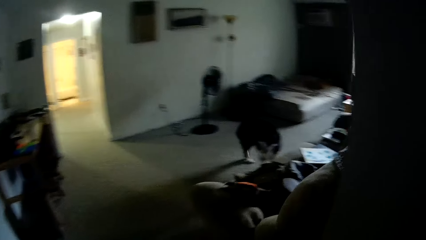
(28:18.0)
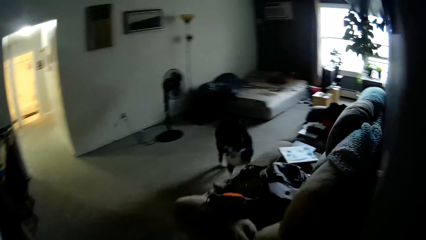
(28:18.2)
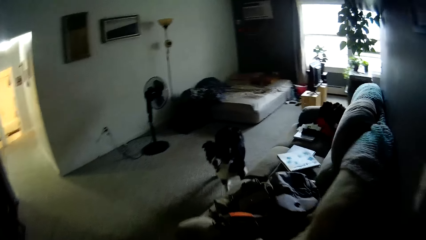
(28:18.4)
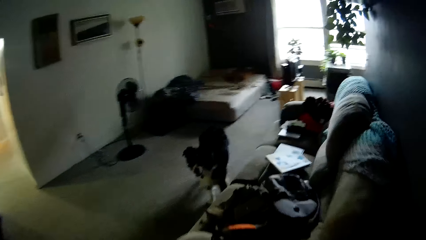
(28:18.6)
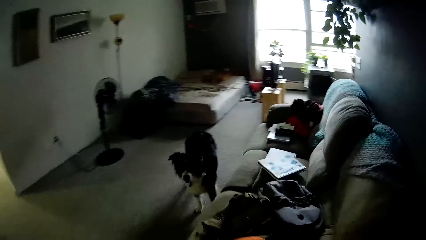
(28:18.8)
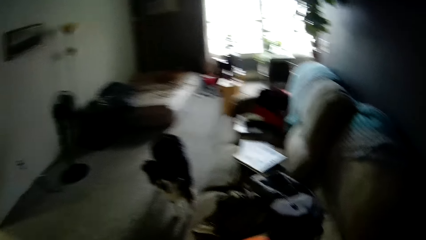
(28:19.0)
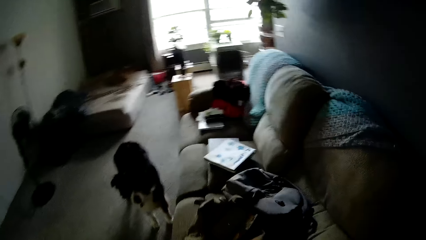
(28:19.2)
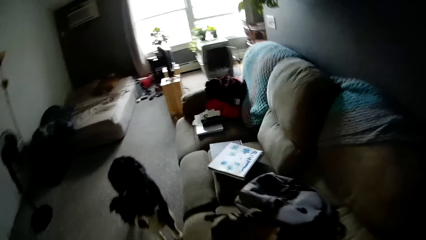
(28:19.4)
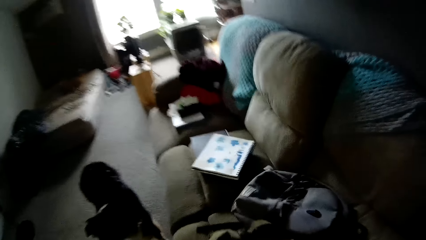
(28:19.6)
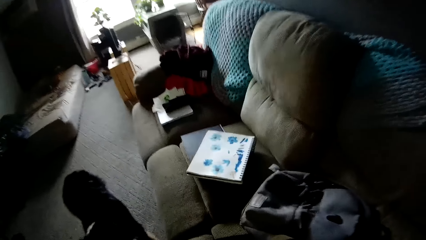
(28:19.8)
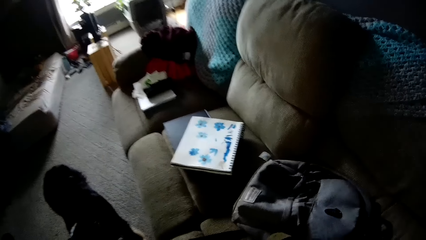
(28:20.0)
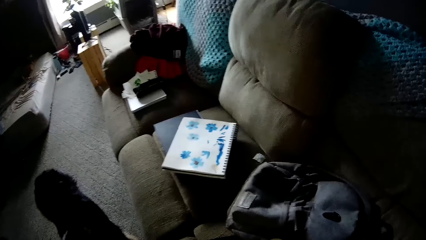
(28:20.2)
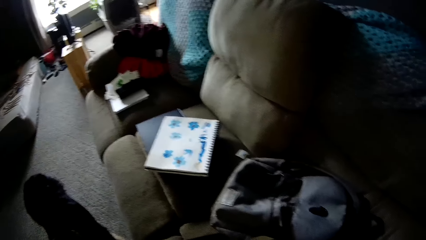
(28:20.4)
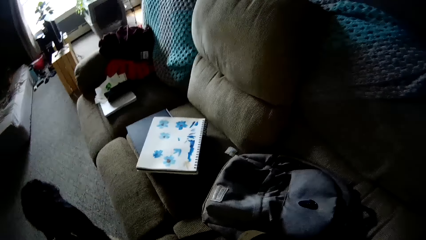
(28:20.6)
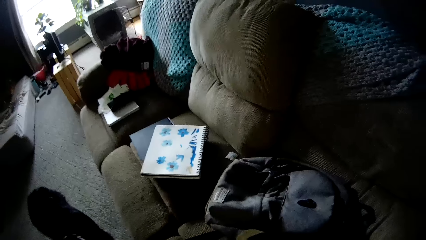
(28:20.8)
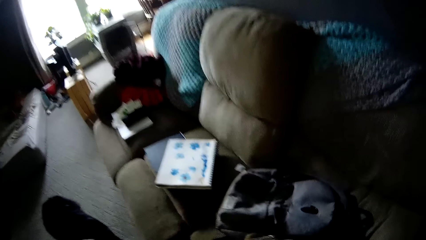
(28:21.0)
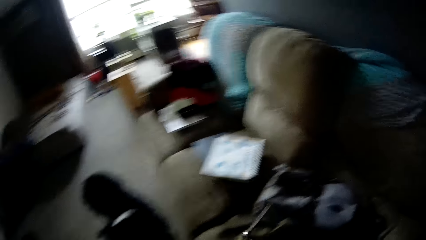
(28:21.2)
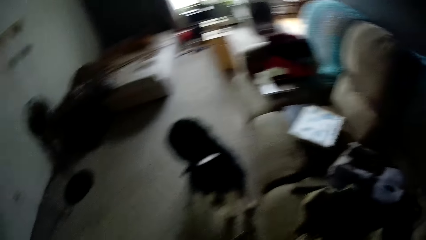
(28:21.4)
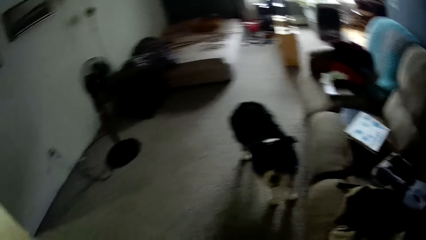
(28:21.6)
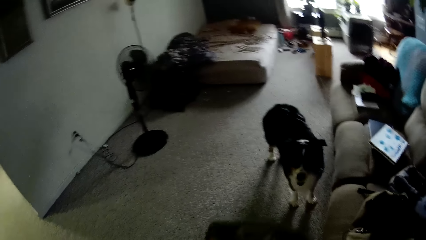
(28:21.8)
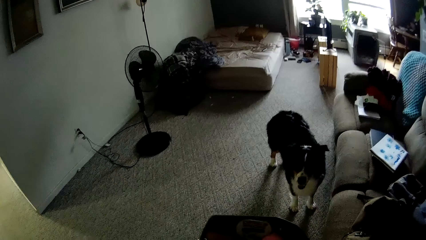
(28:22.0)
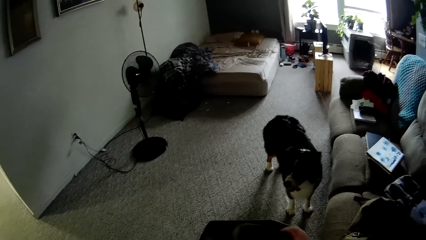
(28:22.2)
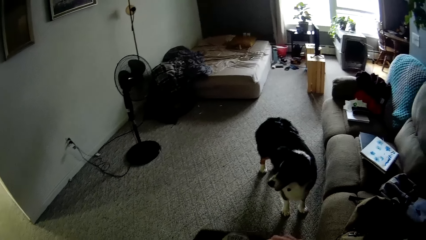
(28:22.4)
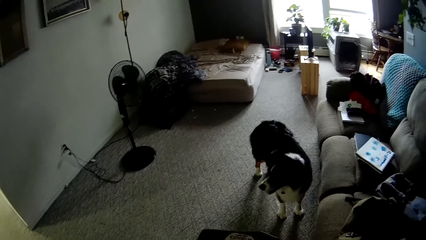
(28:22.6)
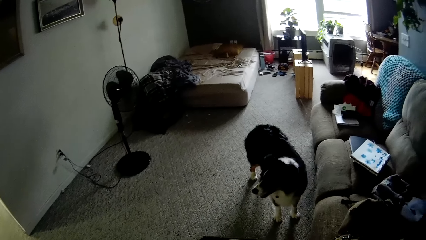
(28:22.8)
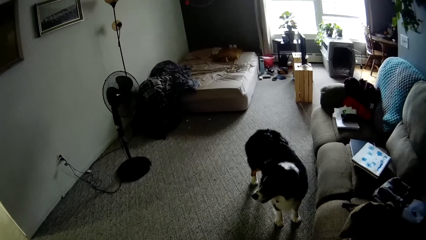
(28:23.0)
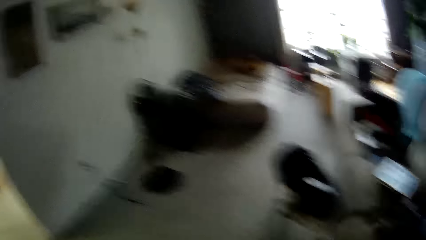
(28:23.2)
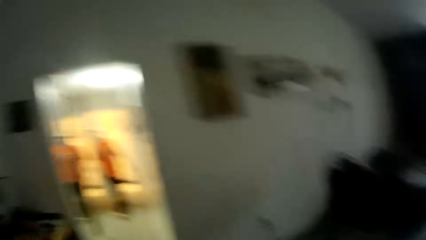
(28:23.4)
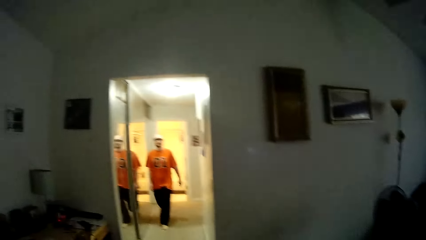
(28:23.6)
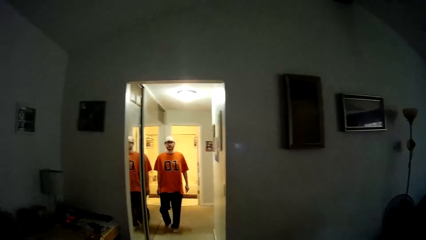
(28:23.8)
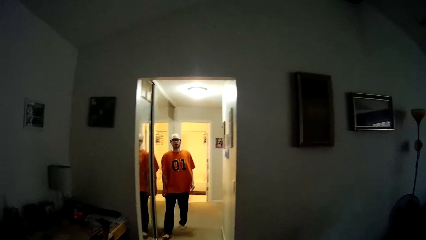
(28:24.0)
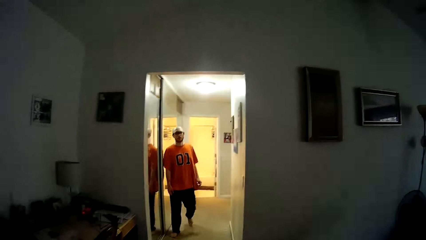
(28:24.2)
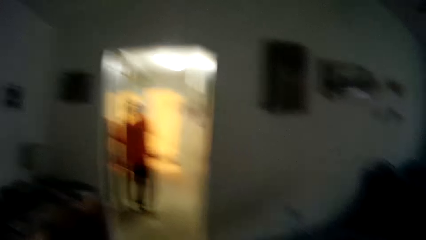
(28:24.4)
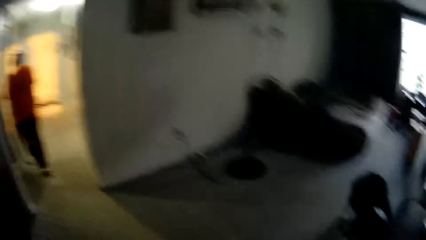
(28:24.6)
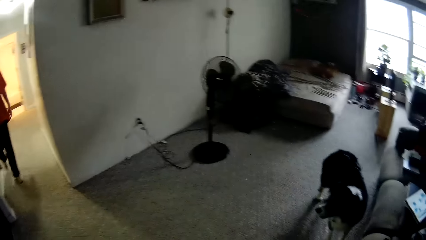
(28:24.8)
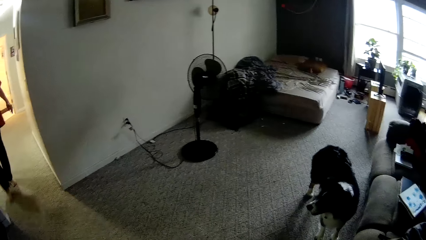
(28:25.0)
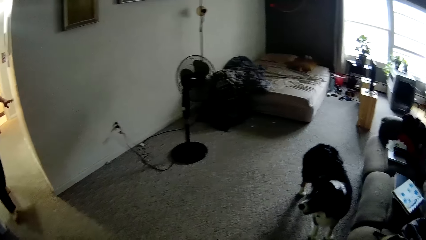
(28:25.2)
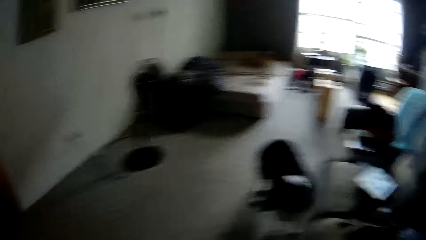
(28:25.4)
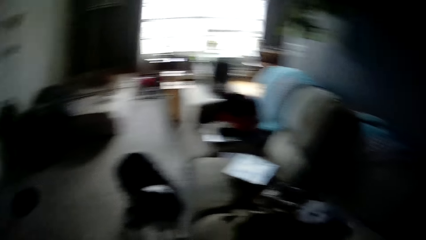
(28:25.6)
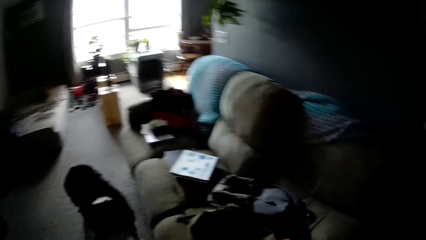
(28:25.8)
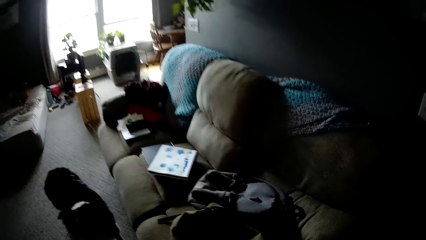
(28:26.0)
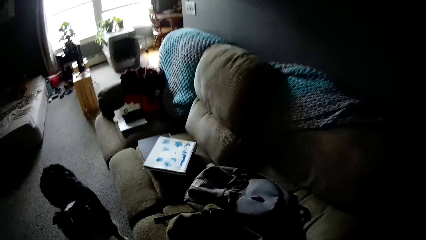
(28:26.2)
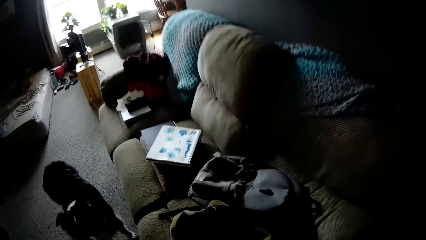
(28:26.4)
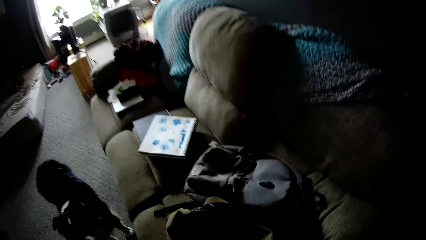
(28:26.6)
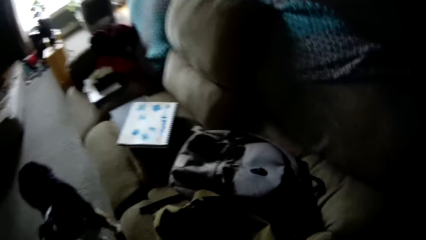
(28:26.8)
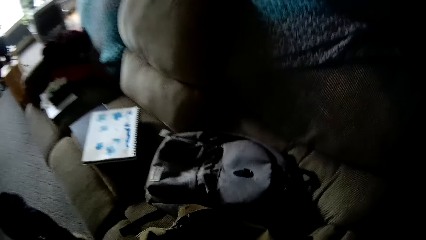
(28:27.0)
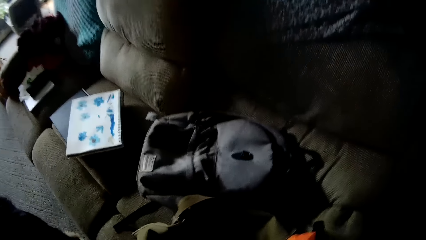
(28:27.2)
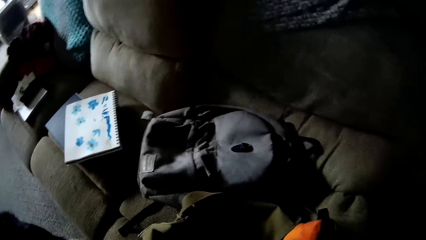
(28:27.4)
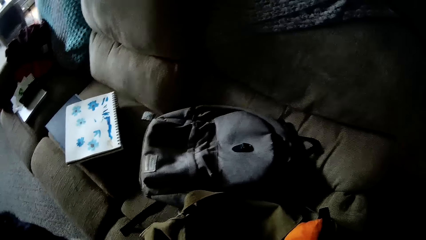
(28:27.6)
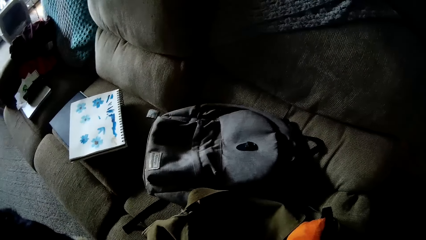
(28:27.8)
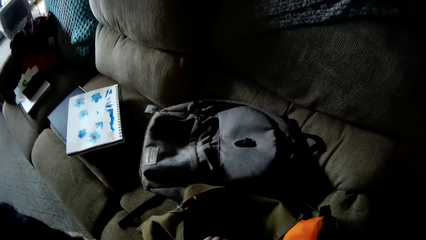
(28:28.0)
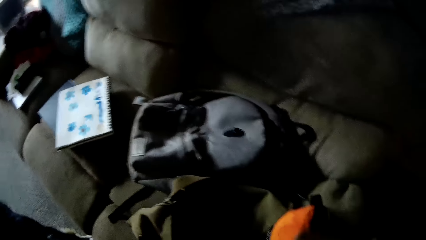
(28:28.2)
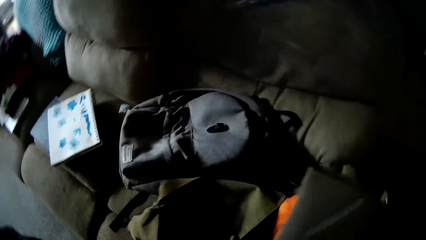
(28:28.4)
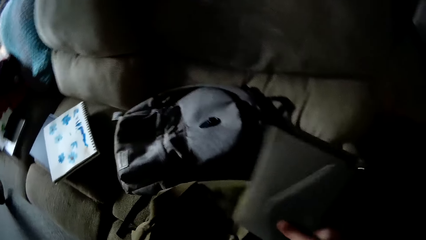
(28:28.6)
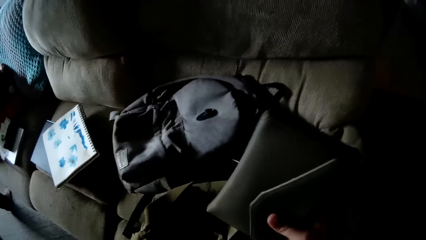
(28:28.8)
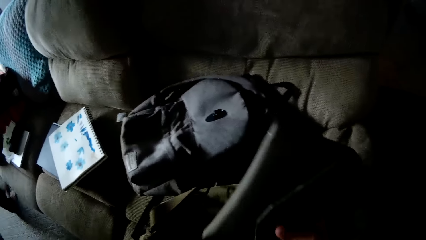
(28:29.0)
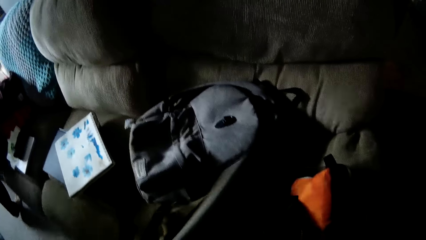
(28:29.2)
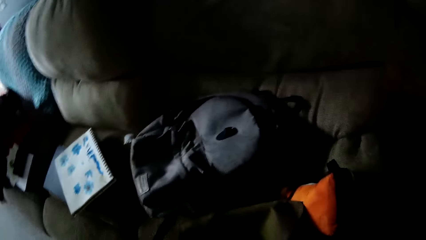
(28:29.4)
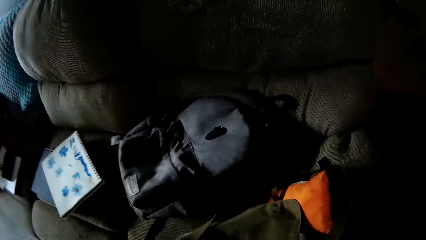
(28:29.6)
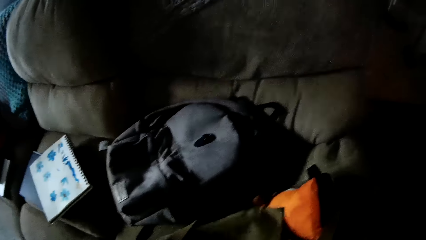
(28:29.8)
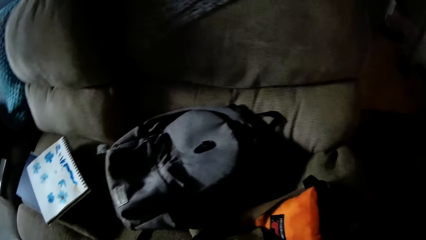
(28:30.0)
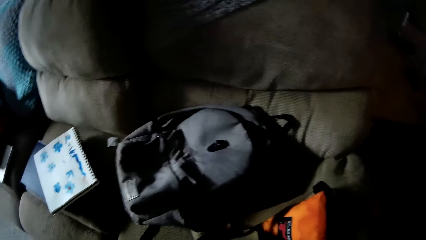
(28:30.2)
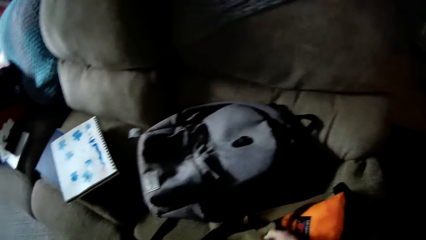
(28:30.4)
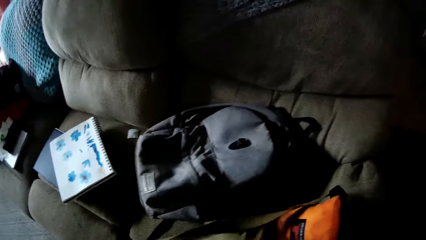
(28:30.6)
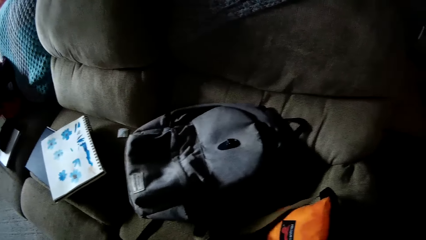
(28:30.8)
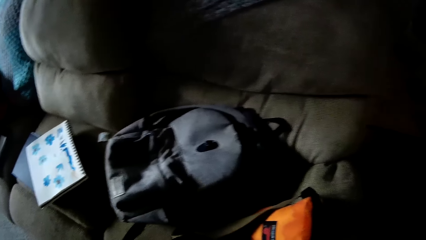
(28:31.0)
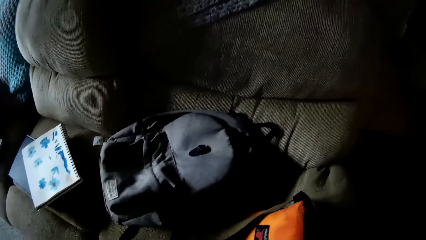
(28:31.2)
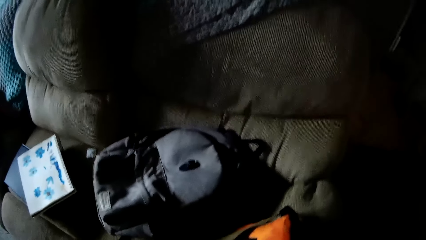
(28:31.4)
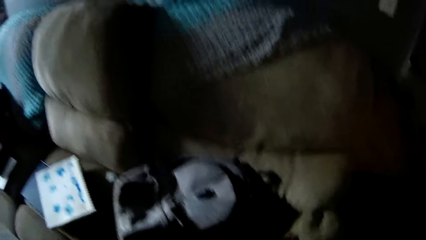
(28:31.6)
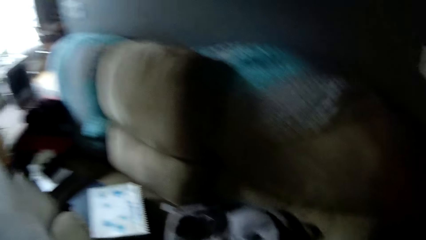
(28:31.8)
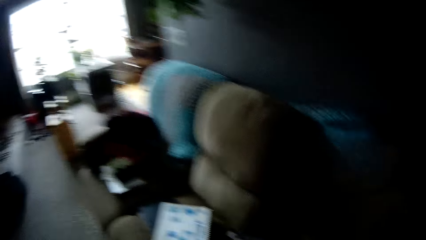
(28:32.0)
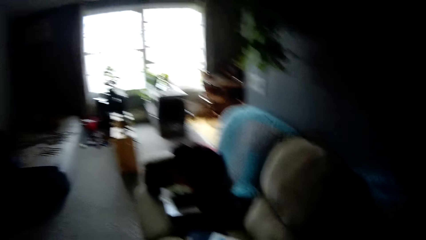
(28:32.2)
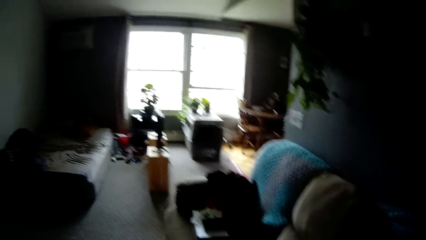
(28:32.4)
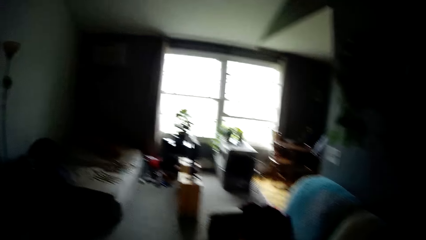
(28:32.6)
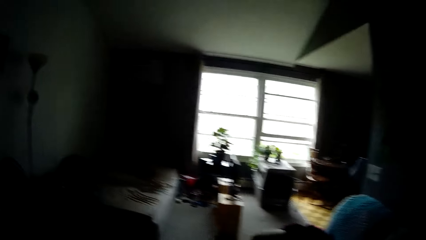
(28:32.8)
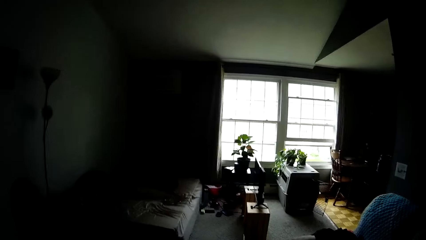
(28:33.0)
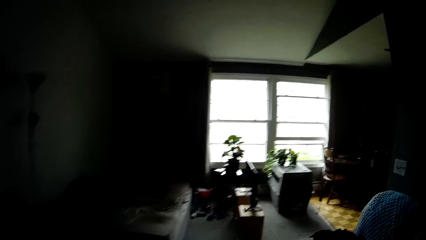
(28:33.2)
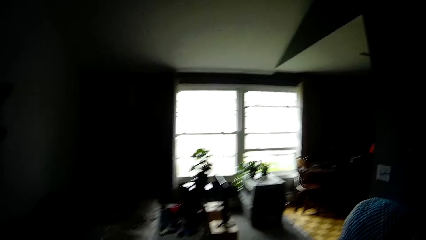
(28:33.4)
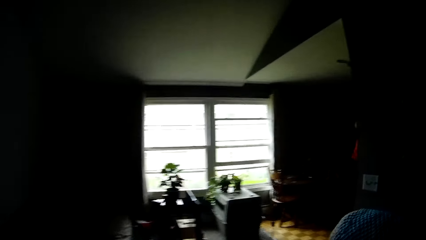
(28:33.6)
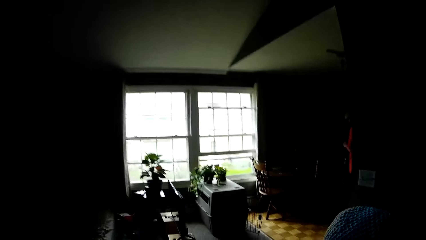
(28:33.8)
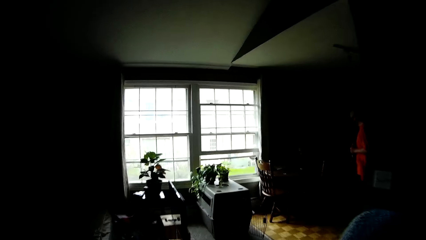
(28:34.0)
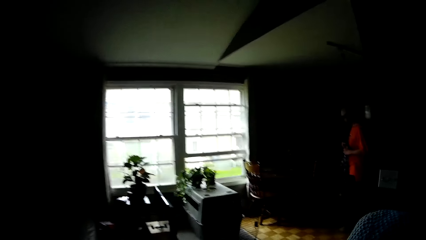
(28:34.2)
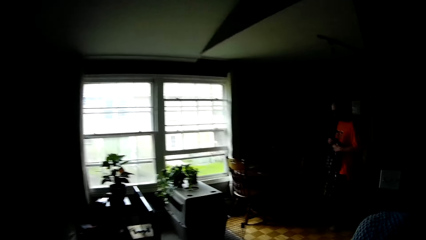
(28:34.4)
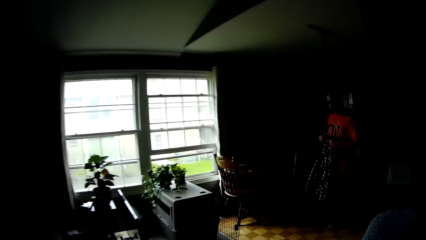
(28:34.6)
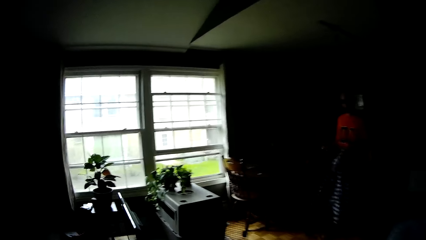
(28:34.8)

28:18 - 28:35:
The camera wearer moves into the living room. She picks a purse from a bag on a cushion with her right hand. She fiddles with the purse in both hands. She walks around. She drops the purse in the bag with her right hand. She drops the bag. She carries the bag with her hands. She moves the bag's handle and looks around. She interacts with a man.
